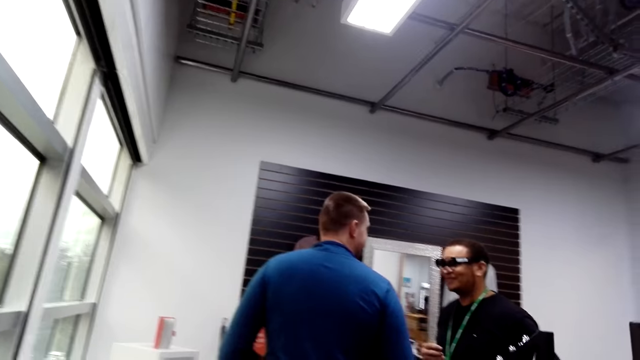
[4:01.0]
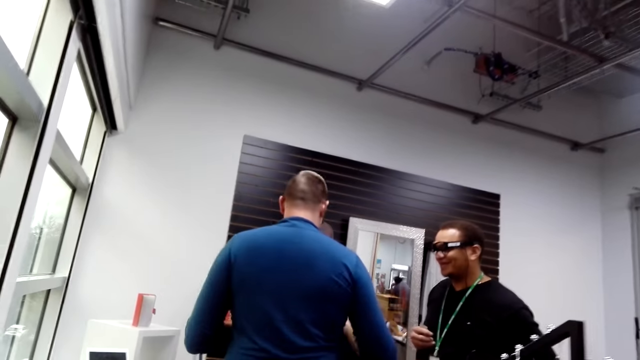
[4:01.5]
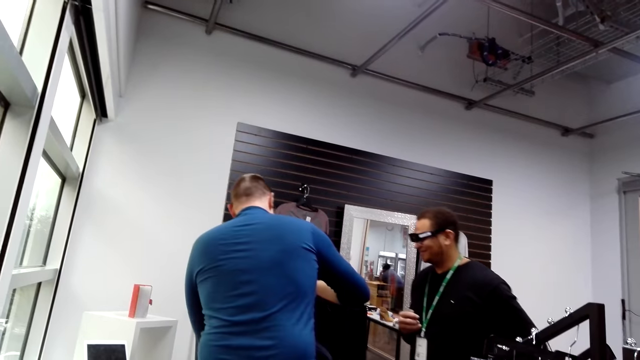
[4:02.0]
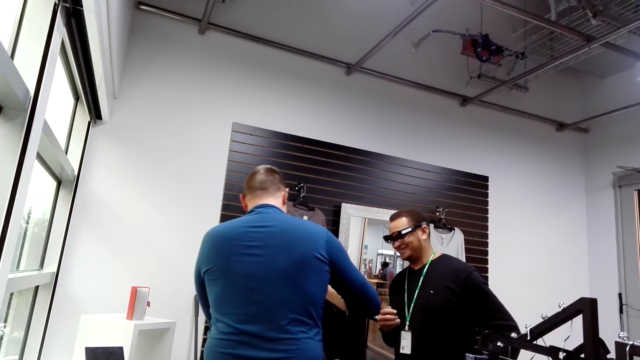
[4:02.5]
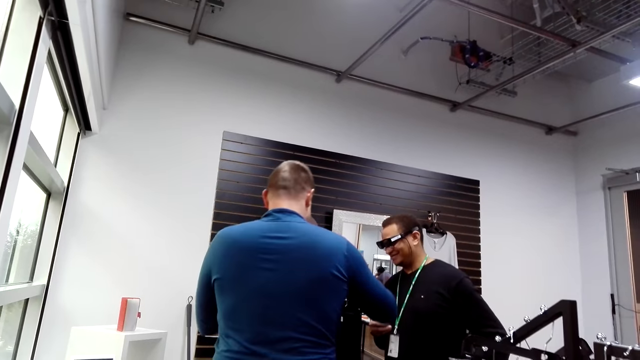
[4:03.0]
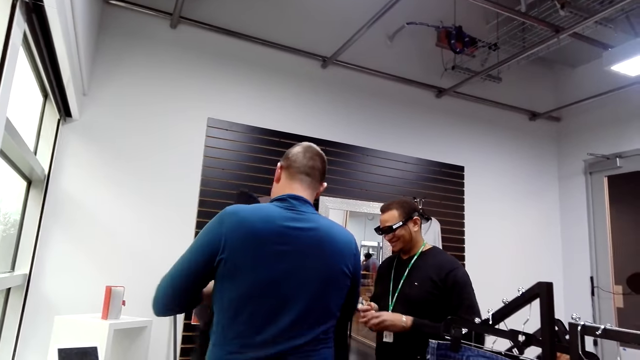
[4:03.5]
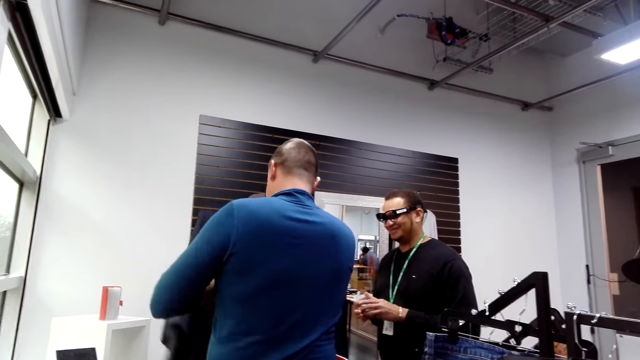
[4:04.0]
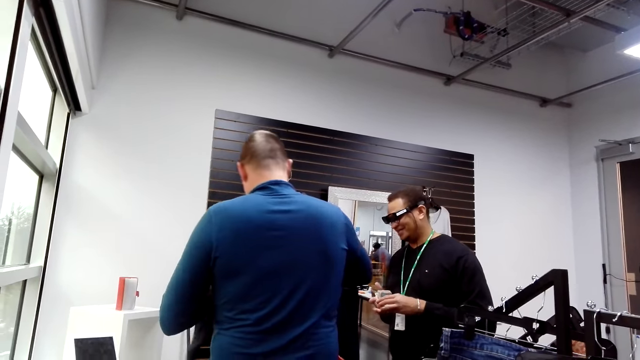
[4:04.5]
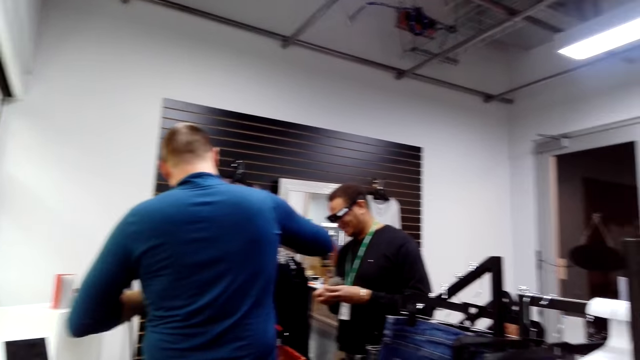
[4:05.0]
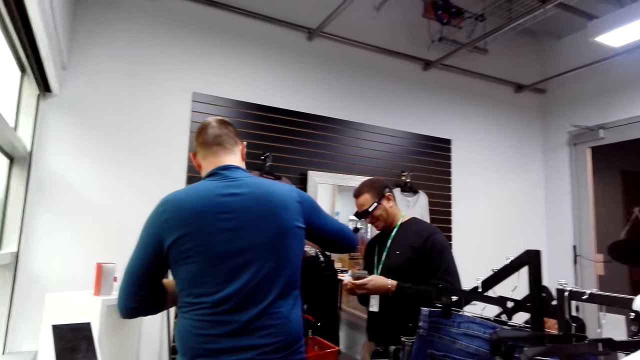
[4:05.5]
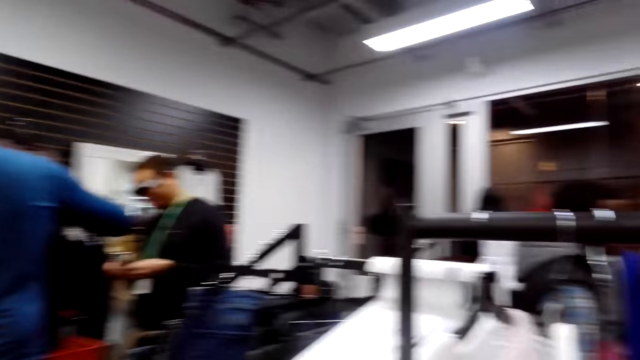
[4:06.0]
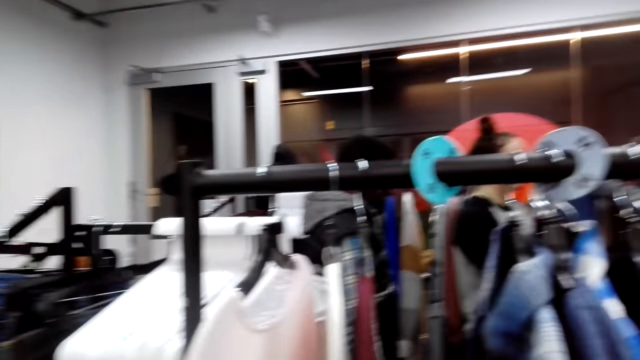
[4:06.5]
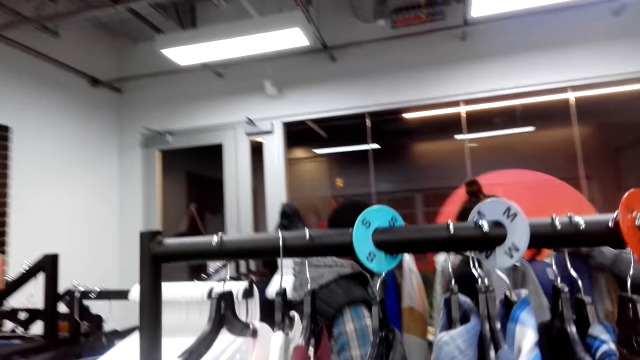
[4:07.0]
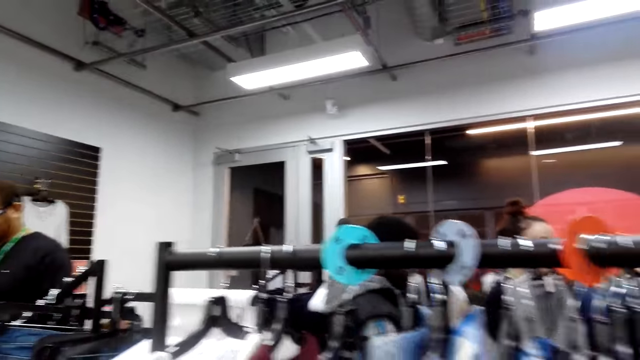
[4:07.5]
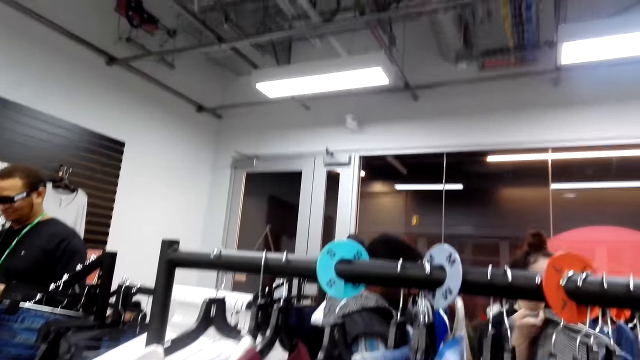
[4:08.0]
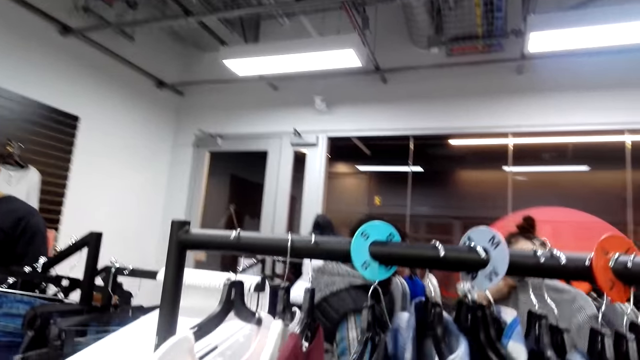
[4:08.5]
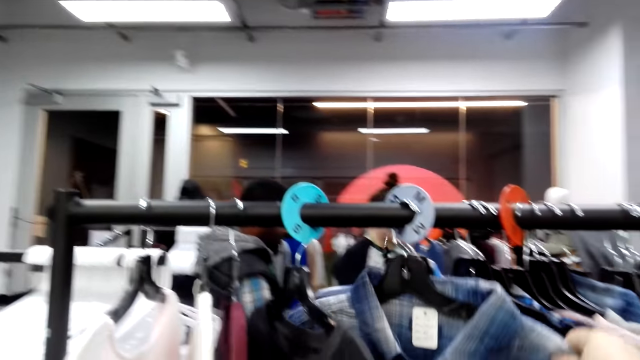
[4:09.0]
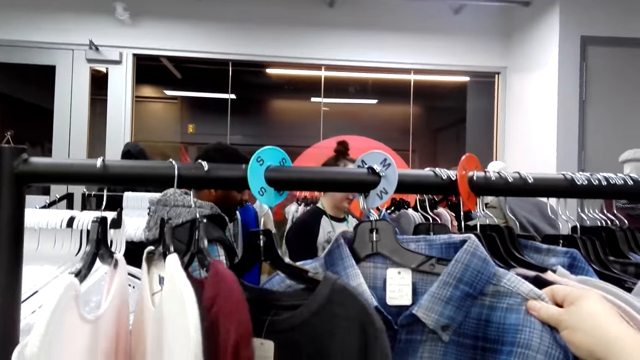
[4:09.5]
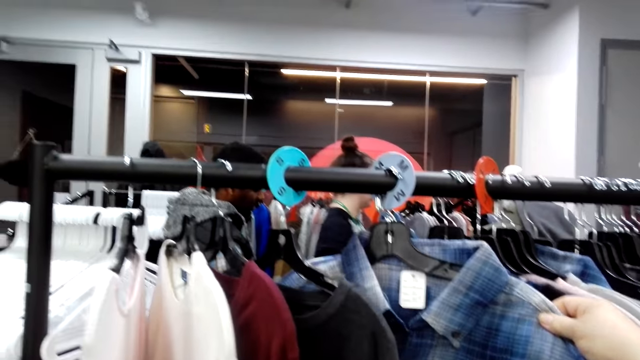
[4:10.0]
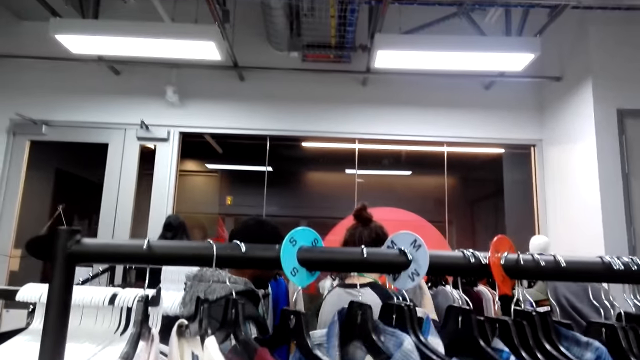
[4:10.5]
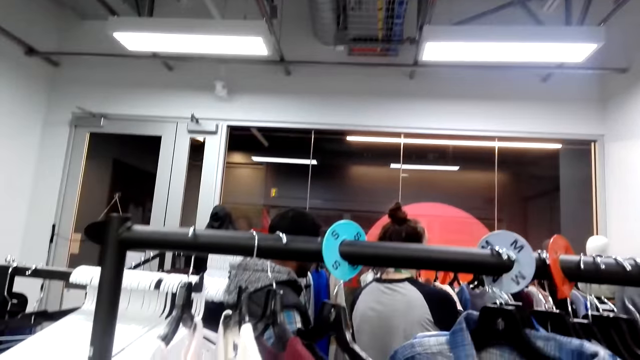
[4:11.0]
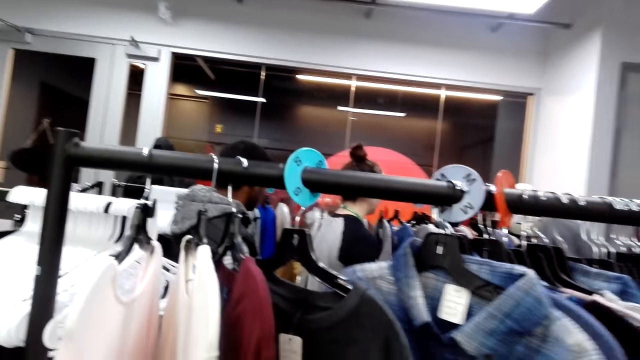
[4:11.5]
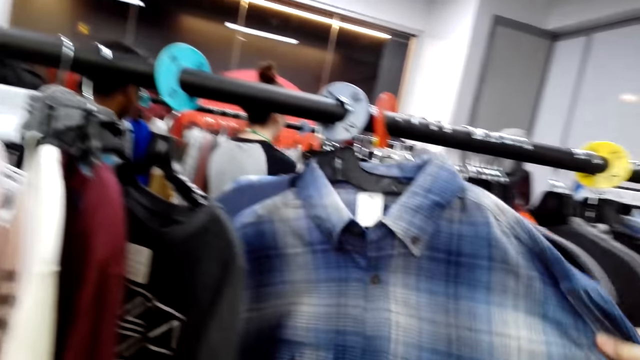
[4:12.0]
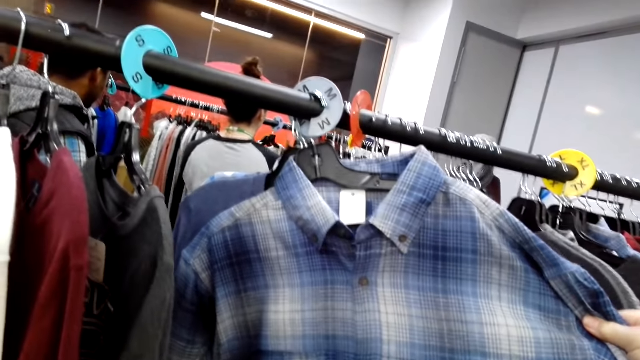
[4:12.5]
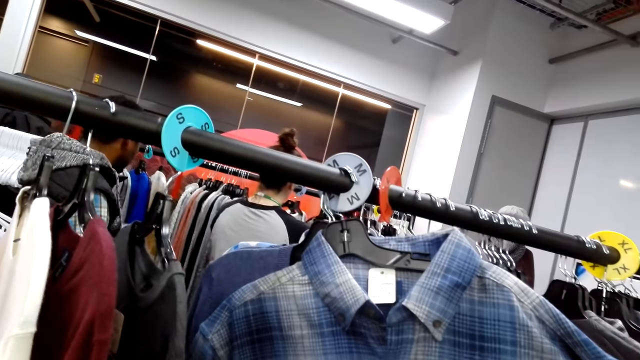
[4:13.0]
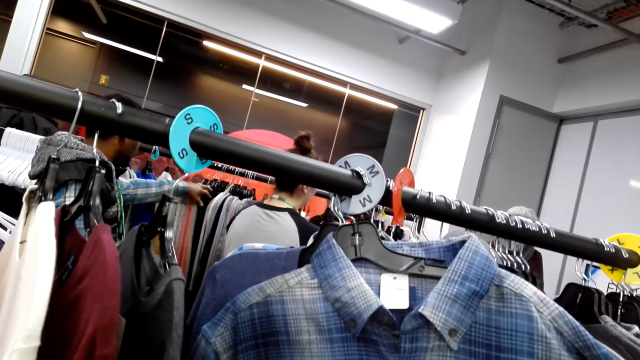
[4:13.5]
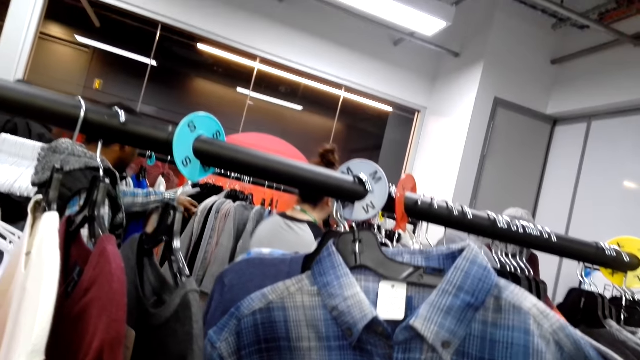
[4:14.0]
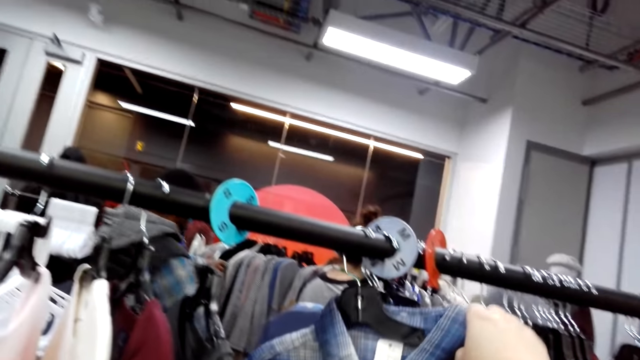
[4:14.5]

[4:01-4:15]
The camera wearer stands in the room. They hold the shirt. They check shirts on the rack. They push the shirt. They hold up the shirt.

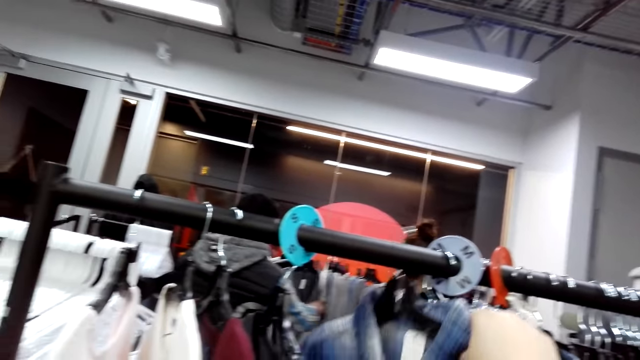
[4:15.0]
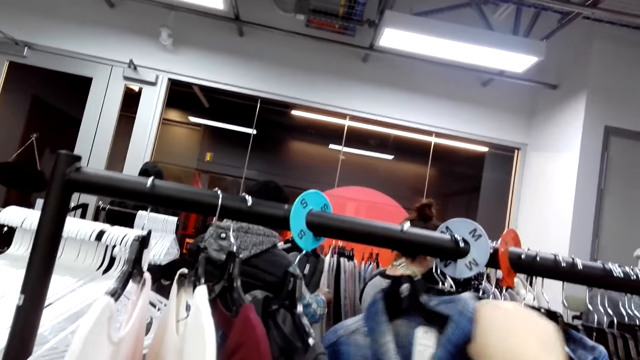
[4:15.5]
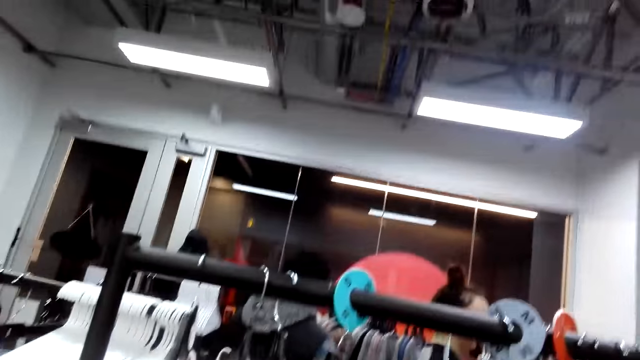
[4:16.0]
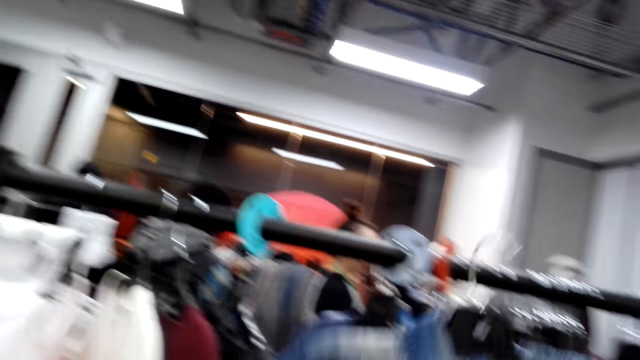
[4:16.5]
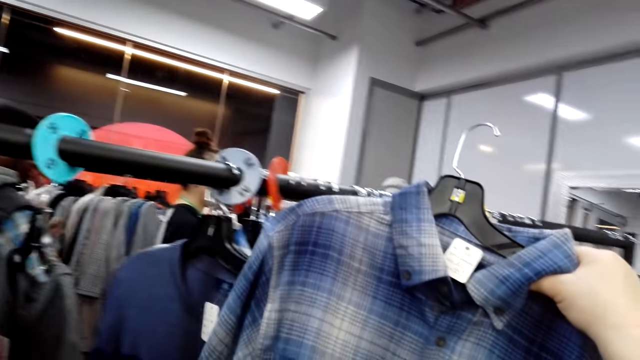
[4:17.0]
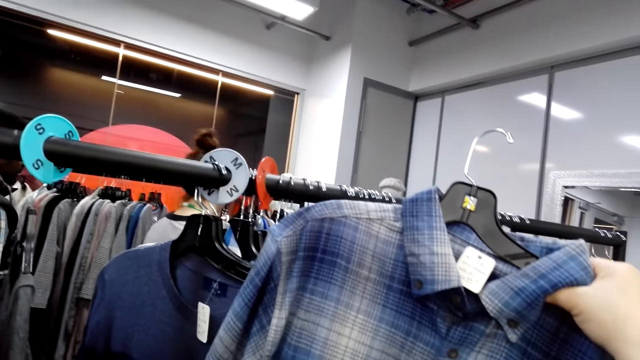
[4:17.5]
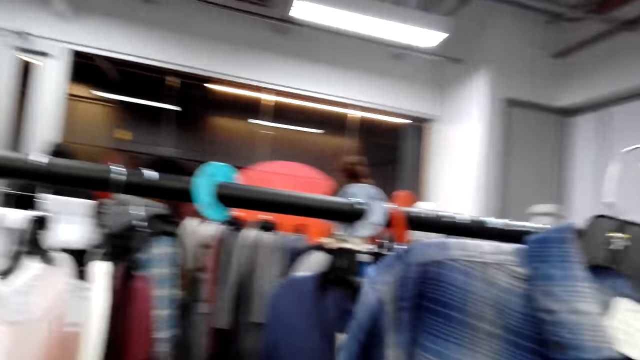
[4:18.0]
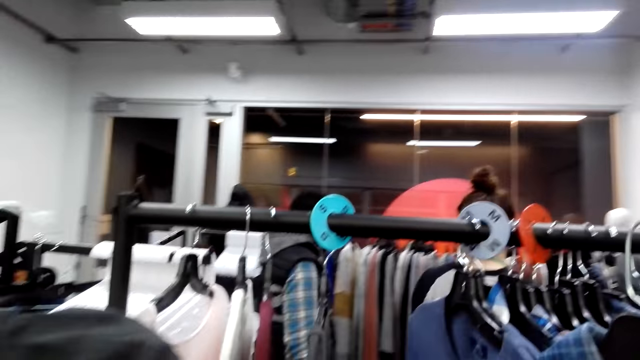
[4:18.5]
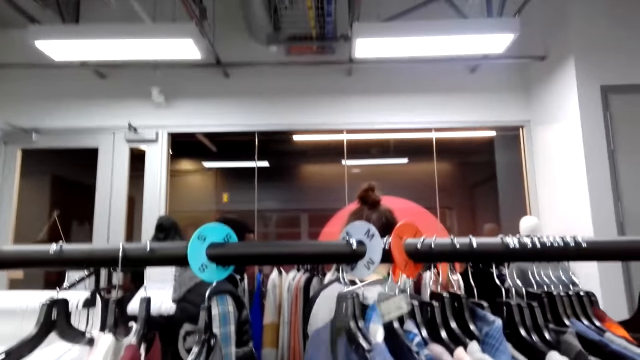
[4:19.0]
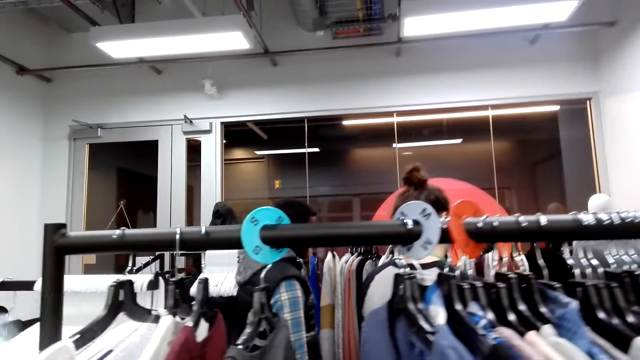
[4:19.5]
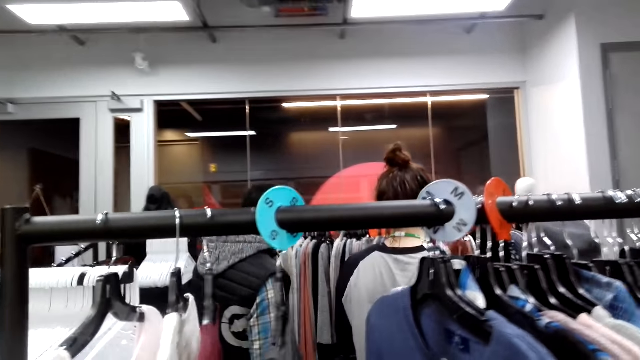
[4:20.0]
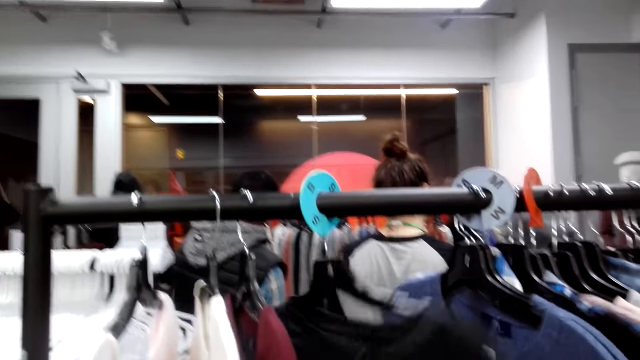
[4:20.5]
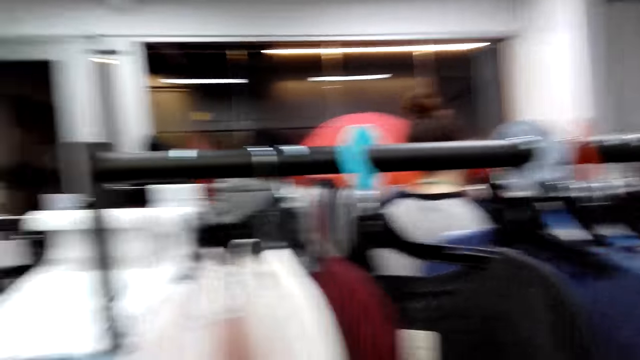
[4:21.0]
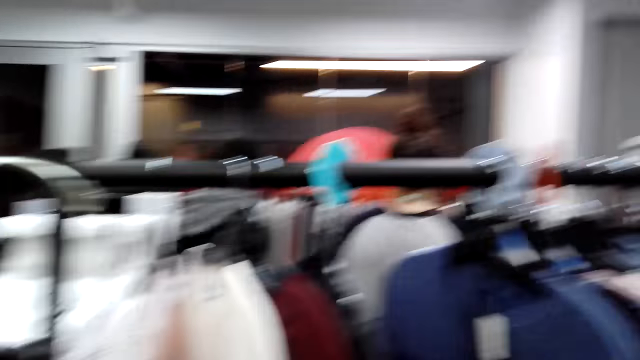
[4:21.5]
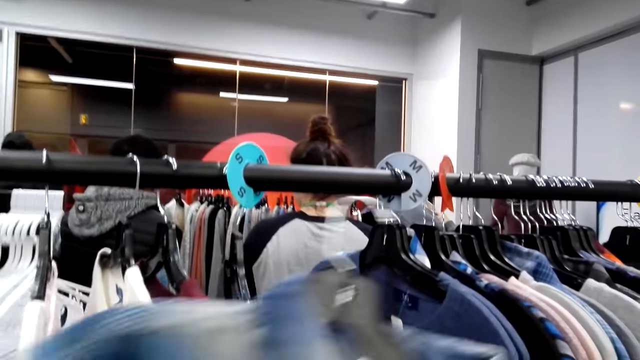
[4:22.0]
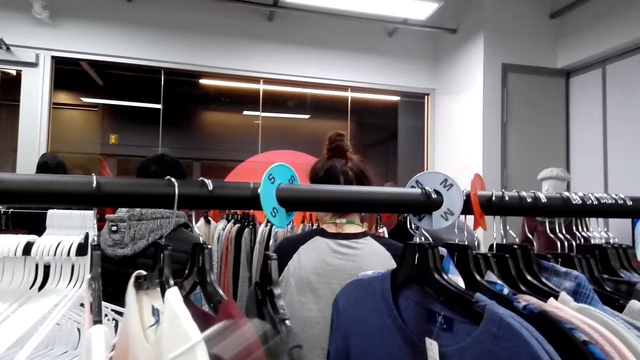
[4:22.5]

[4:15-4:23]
The camera wearer unhangs the shirt from the rack. They hold up the shirt. They check the shirt. They move the shirt to the left hand. They hold the t-shirt. They check shirts on the rack.
